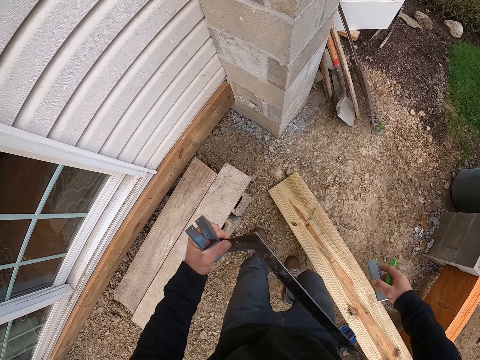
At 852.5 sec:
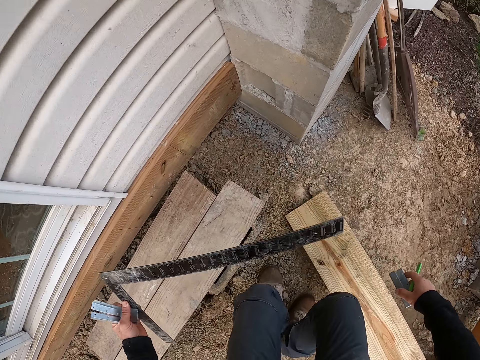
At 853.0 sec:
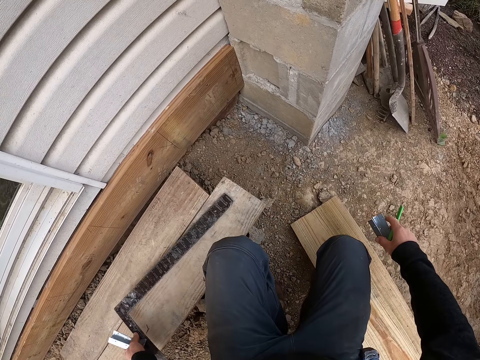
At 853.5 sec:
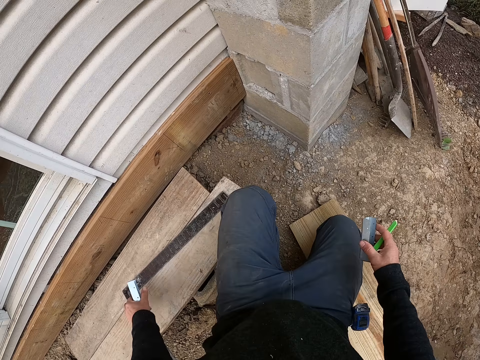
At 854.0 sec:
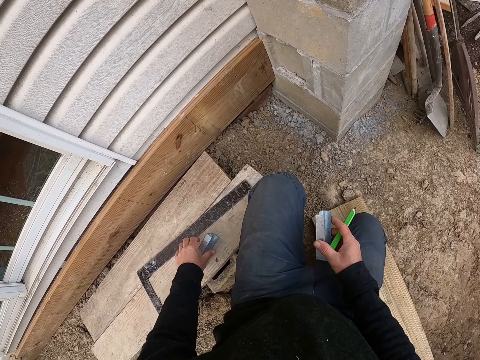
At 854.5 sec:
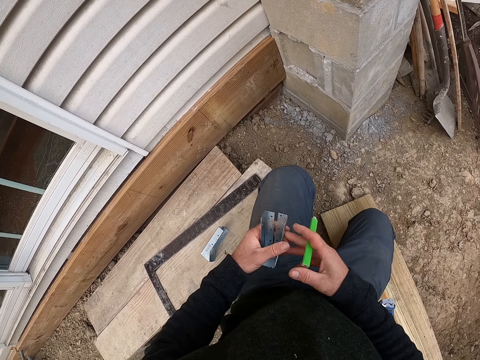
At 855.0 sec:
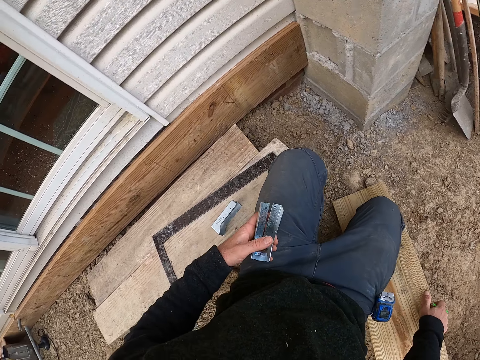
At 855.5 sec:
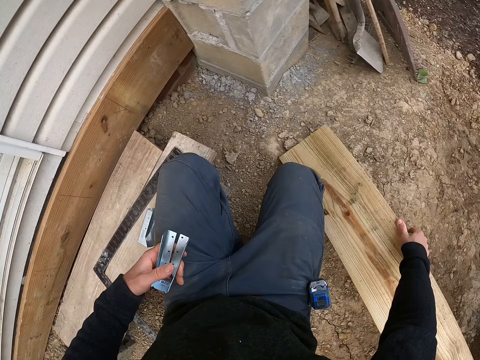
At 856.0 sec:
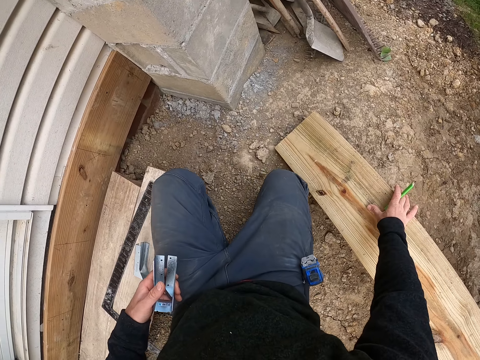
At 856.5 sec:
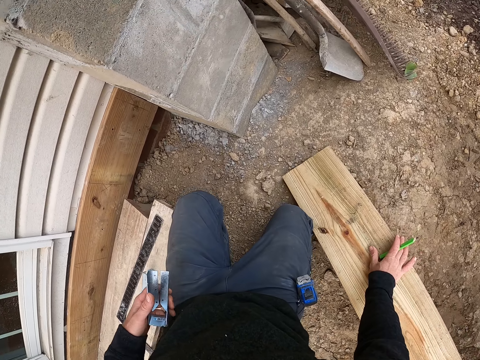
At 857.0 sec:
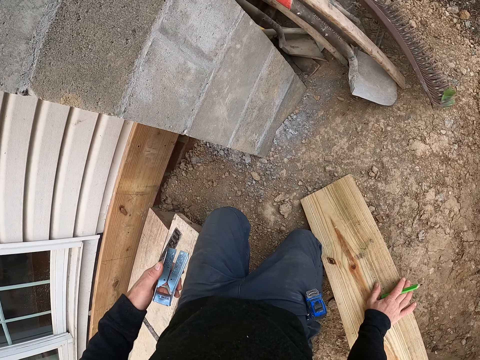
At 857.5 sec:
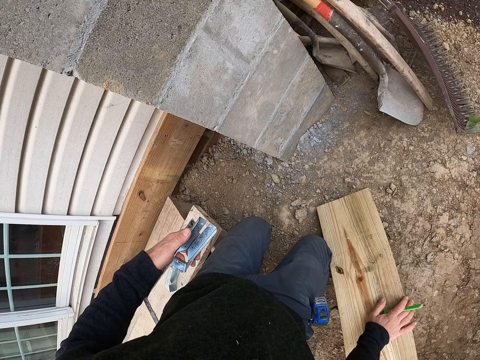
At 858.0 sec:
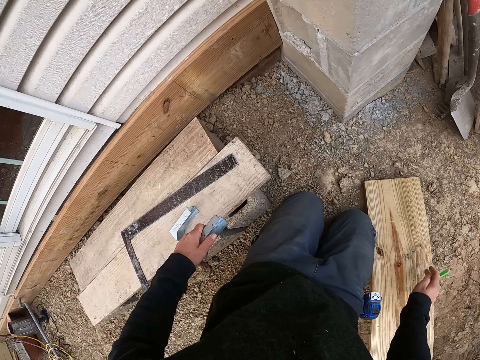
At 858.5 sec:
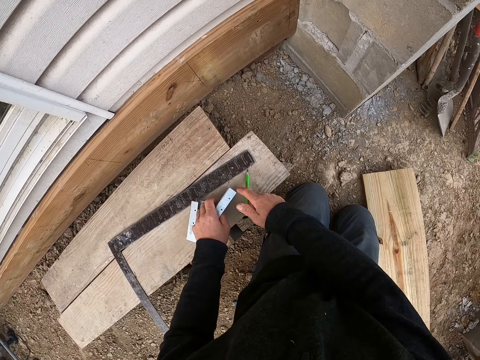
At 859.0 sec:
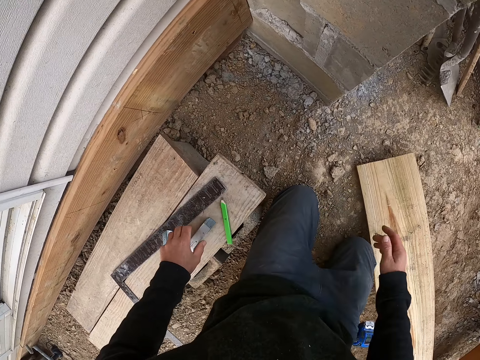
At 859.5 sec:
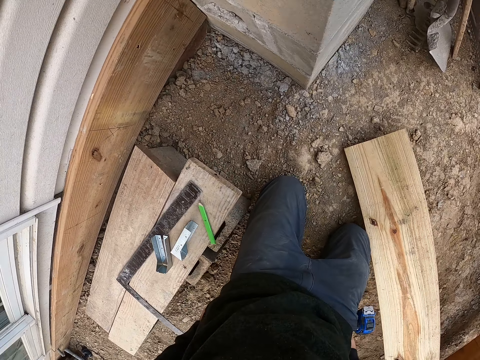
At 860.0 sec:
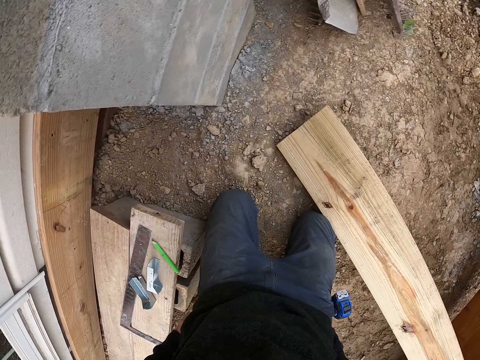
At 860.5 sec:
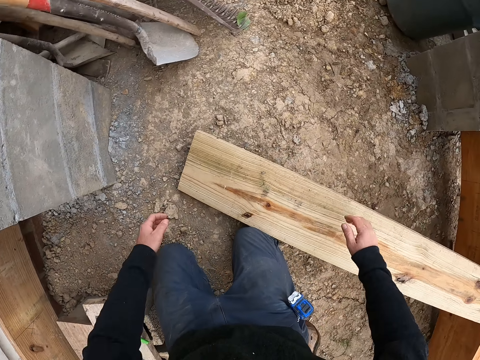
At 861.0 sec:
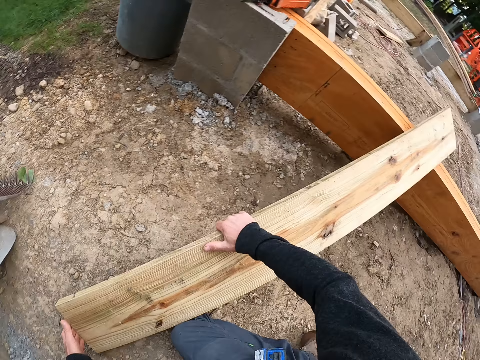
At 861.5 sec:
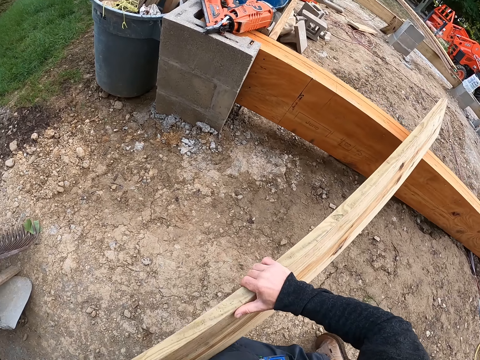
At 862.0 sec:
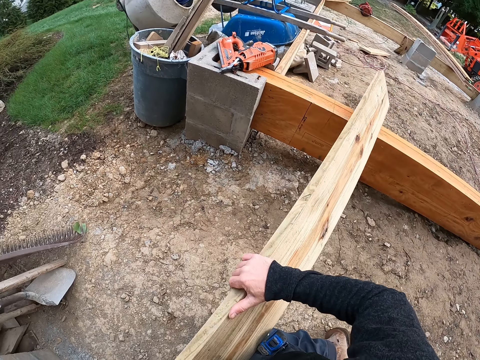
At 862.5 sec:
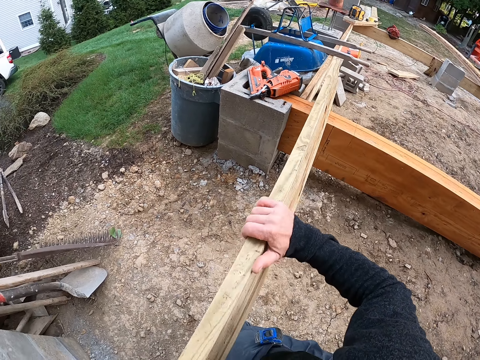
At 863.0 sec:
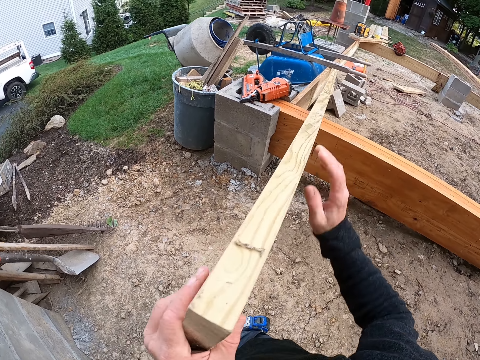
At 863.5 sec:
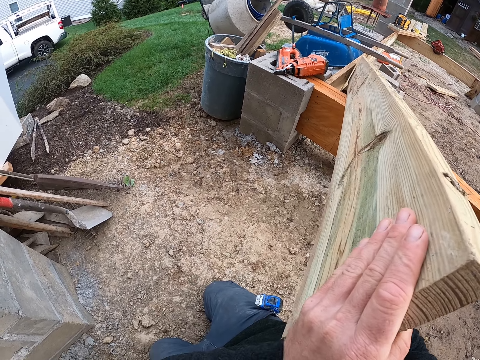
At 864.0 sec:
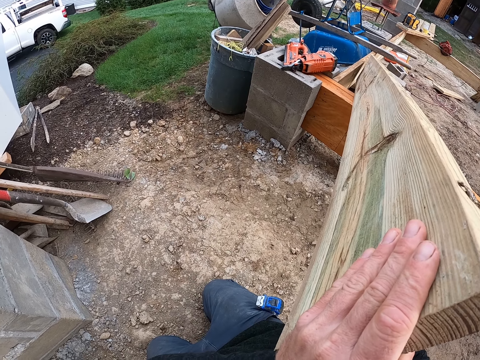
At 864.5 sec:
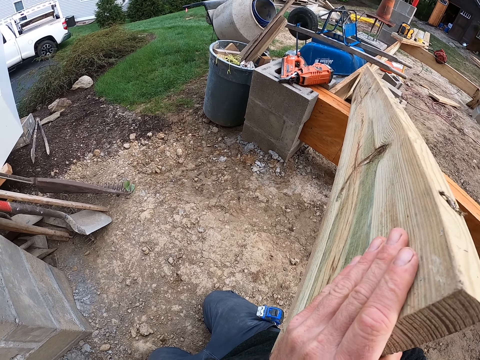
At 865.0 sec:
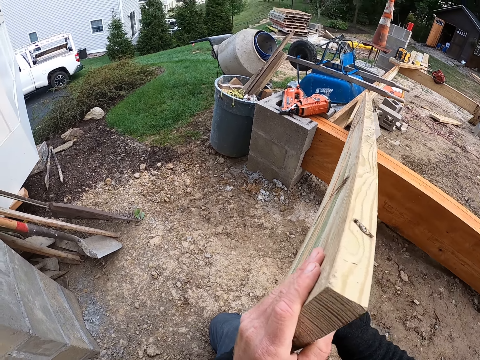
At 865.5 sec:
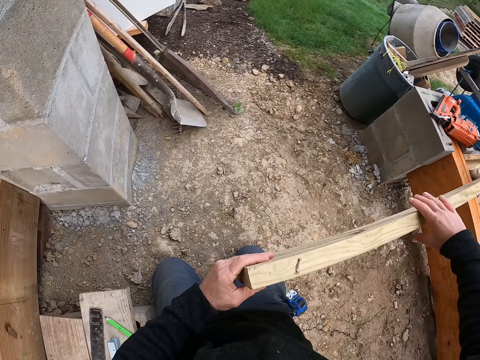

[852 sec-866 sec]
The camera wearer removes the mason square from his right armpit. He drops the mason square on a plank and kneels on the plank. He drops the metal joist hanger in his left hand on the plank. He transfers the metal from his right hand to his left hand. He turns the other joist hanger in the other hand. He moves the plank on the ground with his right hand. He kneels on the ground. He drops the metal and a builders pencil on the plank. He puts his two hands behind his back. He lifts up the plank or timber from the ground. He checks the plank in his hands. He holds the timber.

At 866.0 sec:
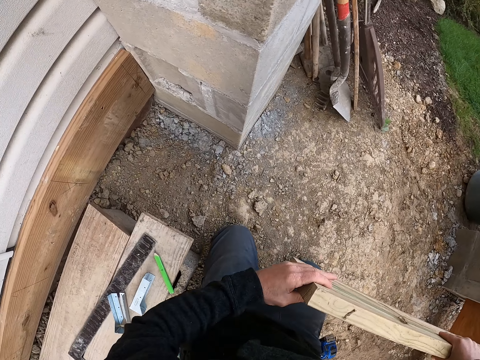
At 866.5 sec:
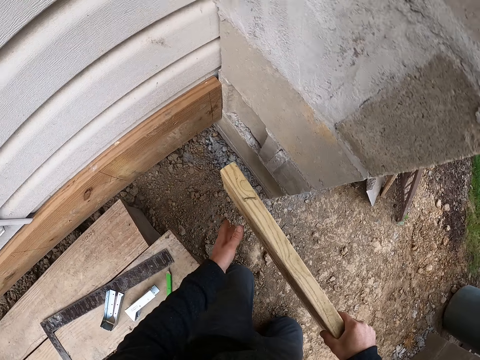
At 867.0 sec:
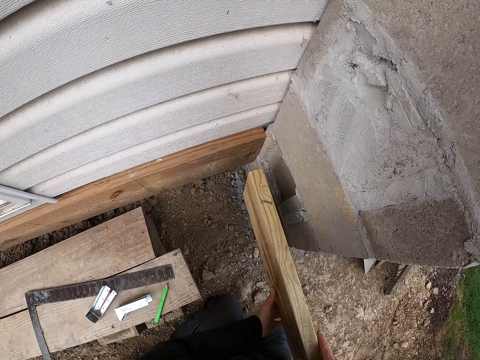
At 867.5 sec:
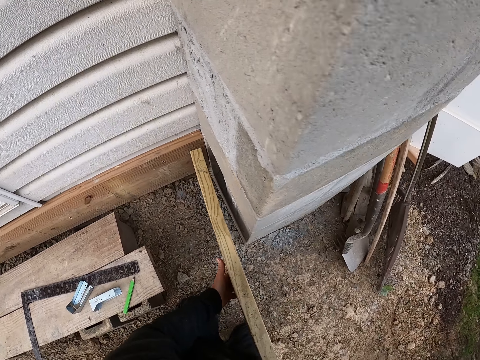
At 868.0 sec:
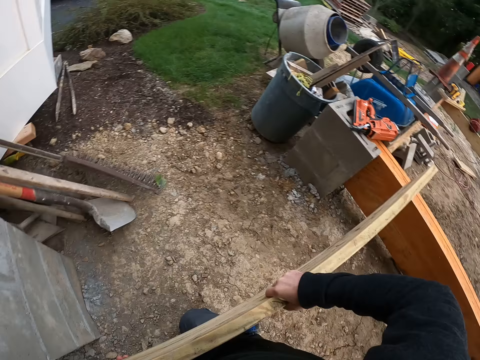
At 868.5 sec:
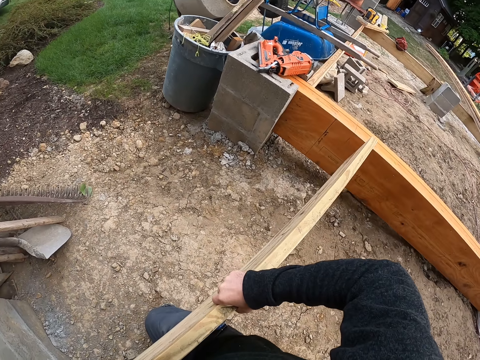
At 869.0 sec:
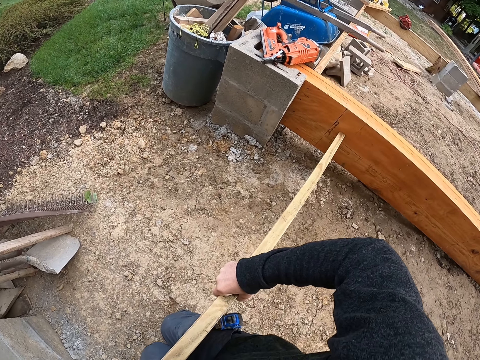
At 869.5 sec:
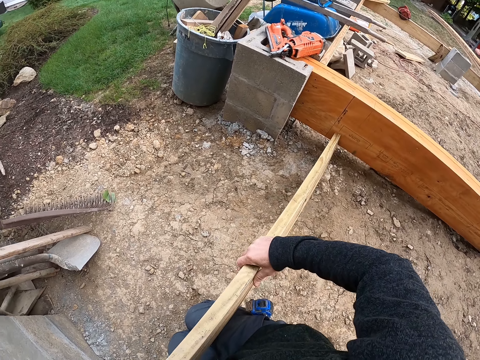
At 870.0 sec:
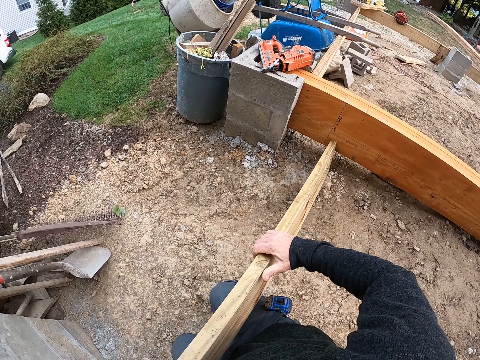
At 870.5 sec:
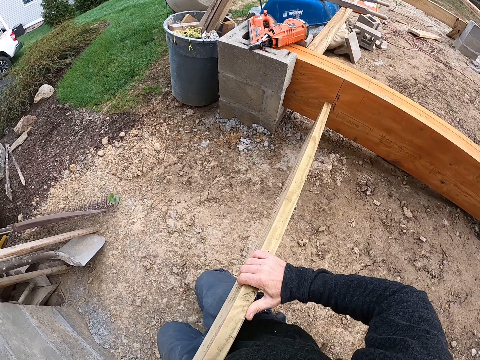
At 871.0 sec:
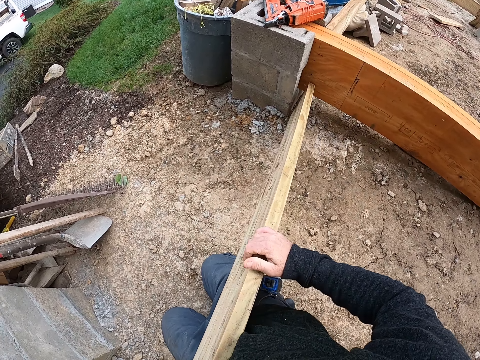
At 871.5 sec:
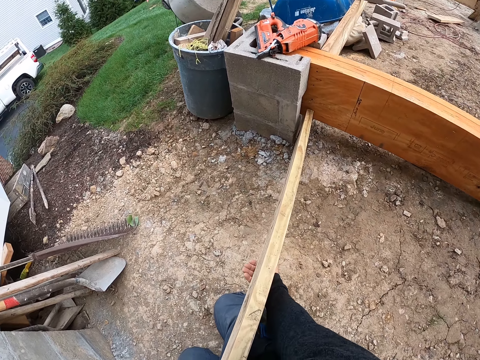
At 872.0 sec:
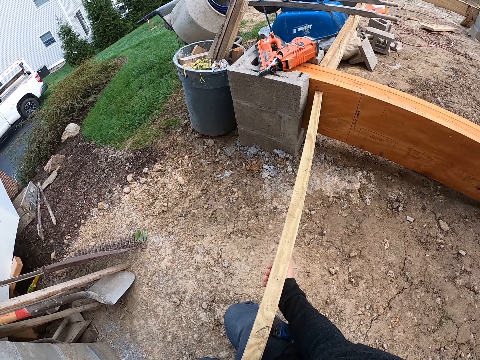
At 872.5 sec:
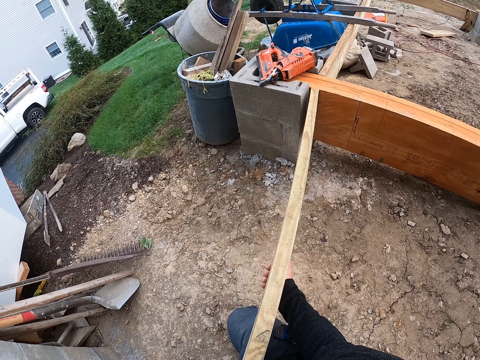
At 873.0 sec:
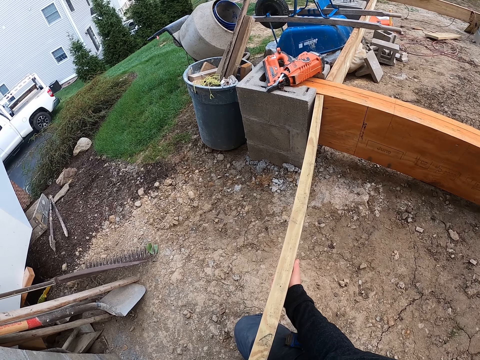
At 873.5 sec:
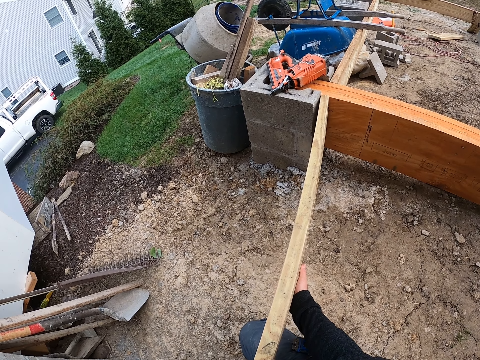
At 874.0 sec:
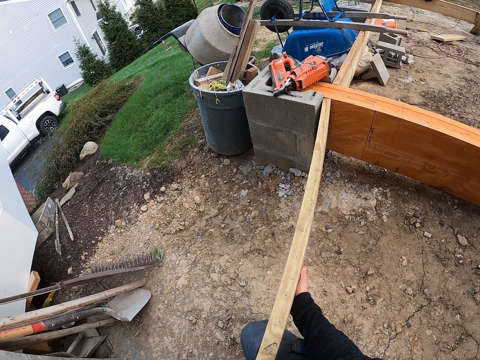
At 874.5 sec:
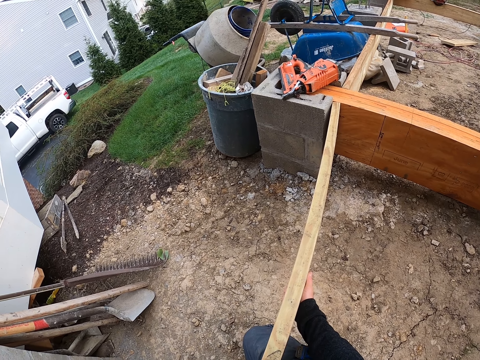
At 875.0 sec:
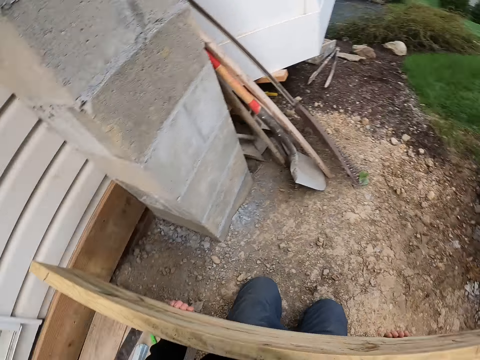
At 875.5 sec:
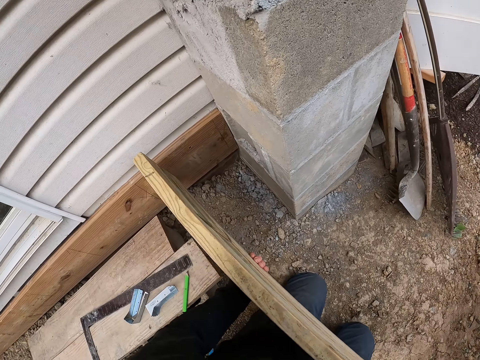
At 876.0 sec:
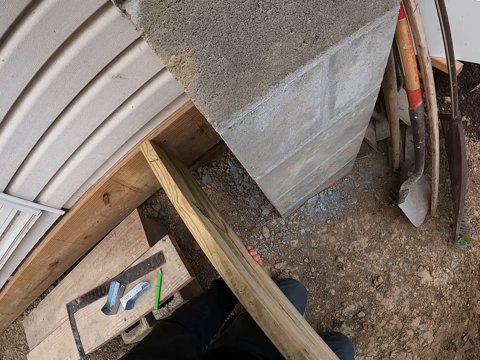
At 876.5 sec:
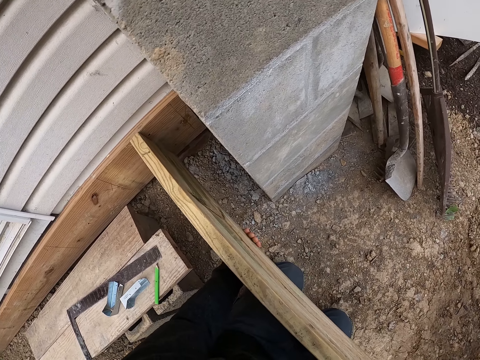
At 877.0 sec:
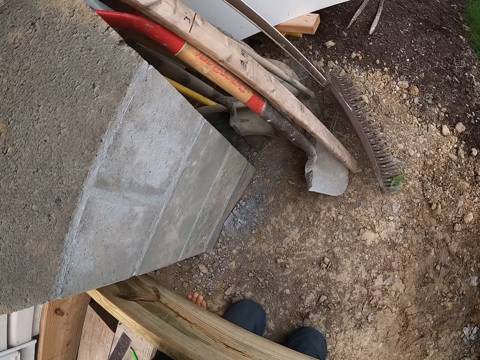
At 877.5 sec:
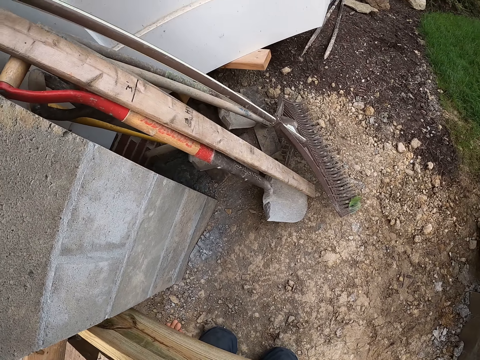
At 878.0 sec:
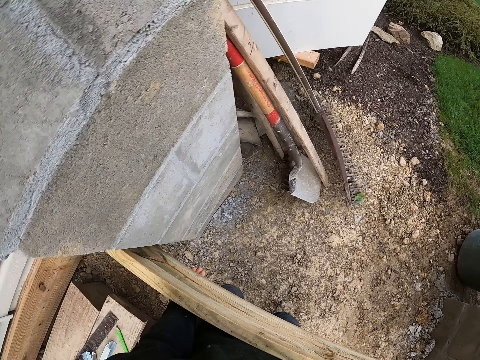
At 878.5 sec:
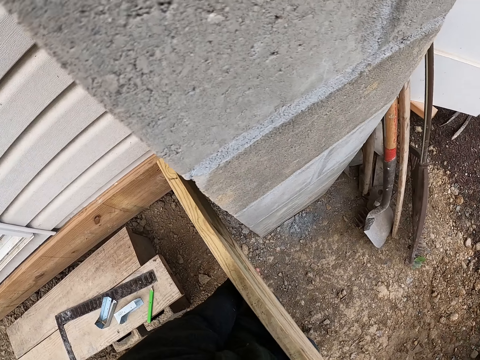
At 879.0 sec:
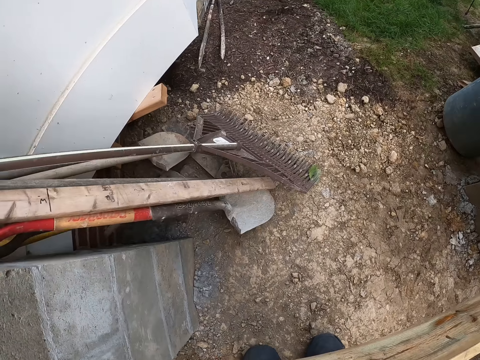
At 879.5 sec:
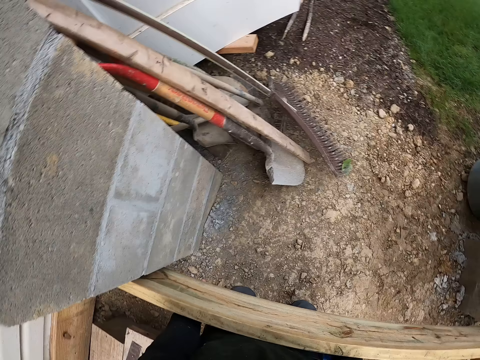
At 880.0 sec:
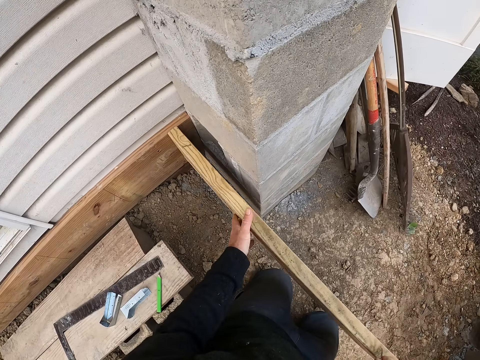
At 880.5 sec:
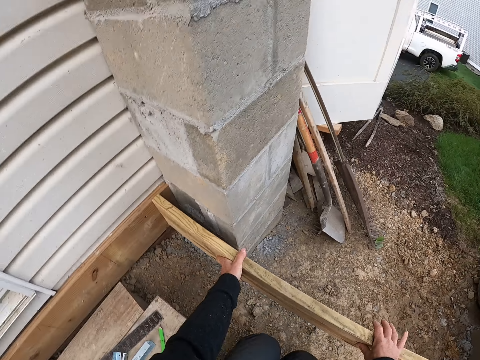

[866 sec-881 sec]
The camera wearer fits the plank between two planks. He pulls the timber to the wall. He lifts the timber. He pushes the side of the timber to the wall.
